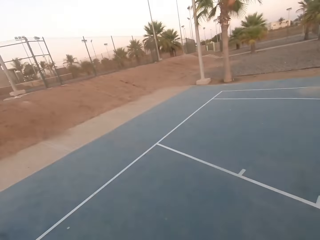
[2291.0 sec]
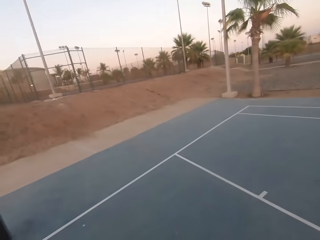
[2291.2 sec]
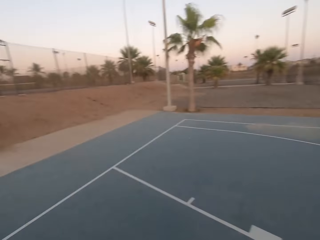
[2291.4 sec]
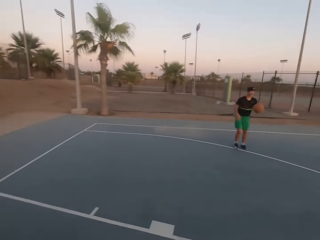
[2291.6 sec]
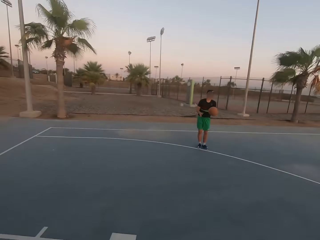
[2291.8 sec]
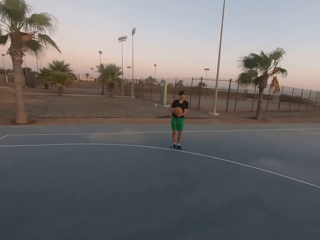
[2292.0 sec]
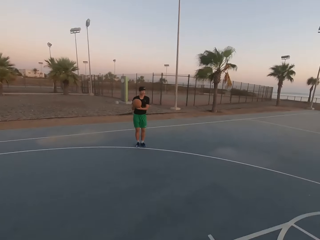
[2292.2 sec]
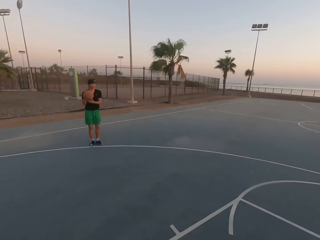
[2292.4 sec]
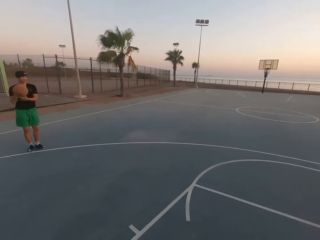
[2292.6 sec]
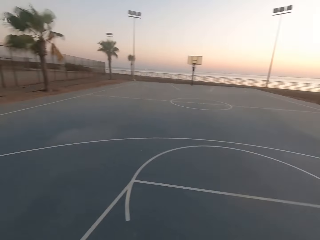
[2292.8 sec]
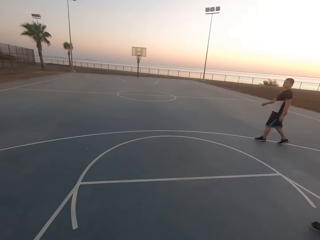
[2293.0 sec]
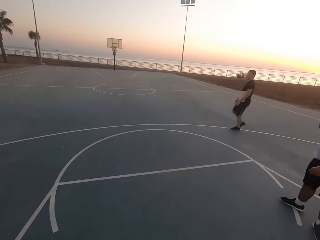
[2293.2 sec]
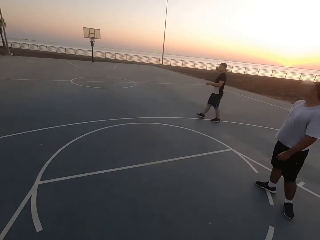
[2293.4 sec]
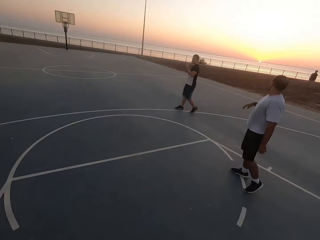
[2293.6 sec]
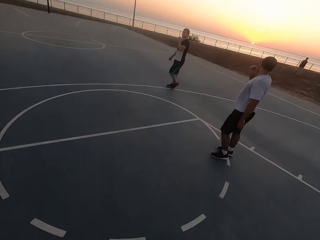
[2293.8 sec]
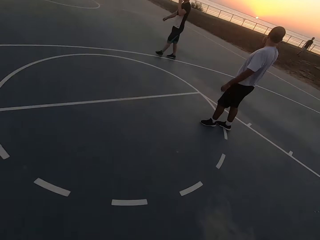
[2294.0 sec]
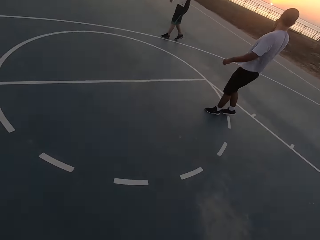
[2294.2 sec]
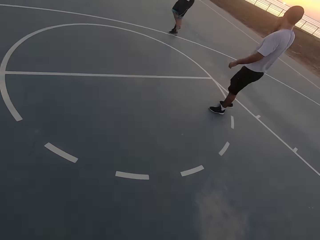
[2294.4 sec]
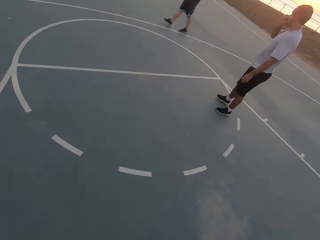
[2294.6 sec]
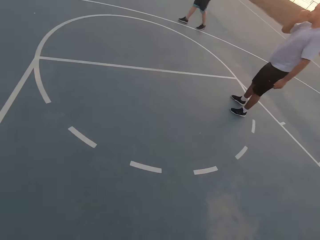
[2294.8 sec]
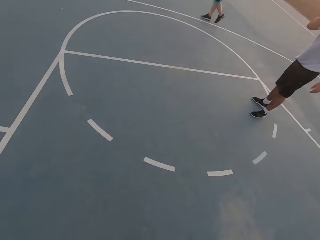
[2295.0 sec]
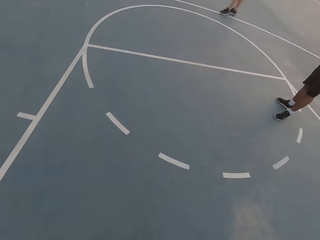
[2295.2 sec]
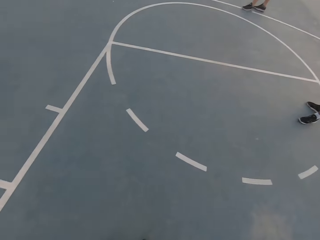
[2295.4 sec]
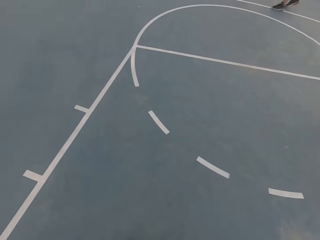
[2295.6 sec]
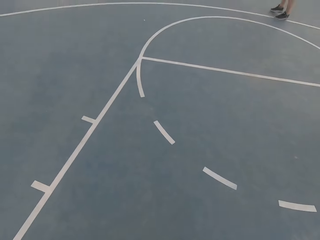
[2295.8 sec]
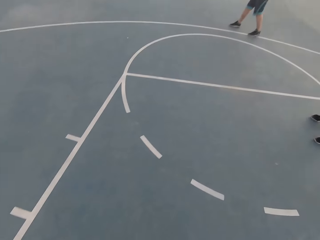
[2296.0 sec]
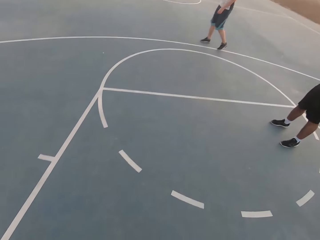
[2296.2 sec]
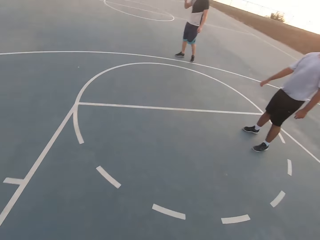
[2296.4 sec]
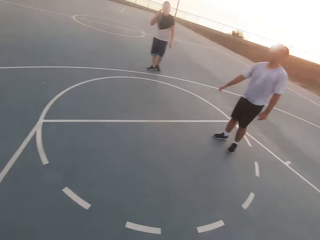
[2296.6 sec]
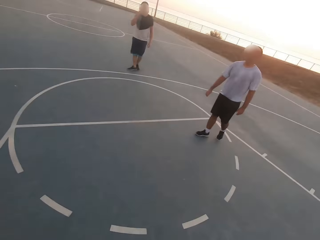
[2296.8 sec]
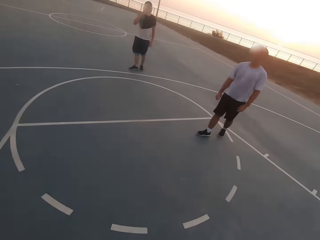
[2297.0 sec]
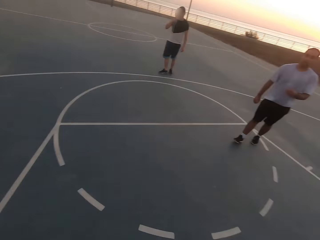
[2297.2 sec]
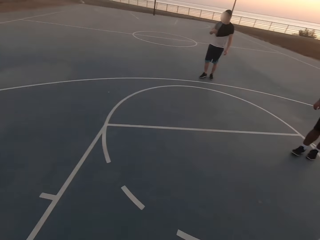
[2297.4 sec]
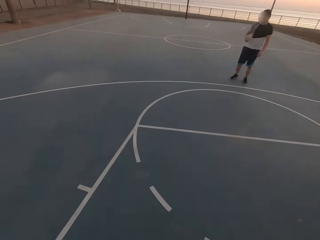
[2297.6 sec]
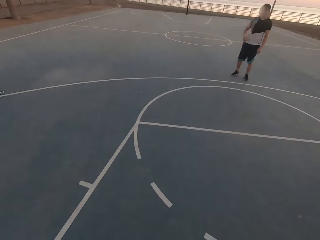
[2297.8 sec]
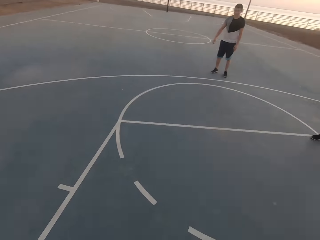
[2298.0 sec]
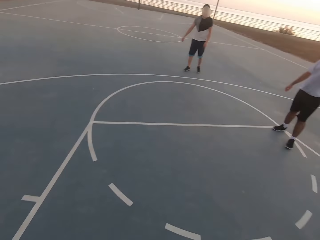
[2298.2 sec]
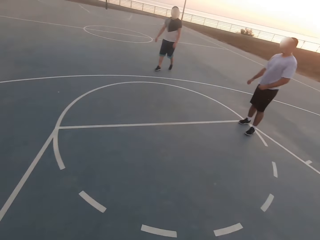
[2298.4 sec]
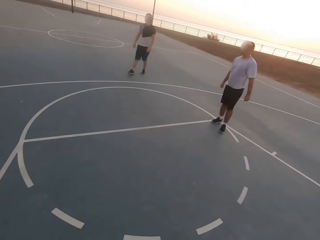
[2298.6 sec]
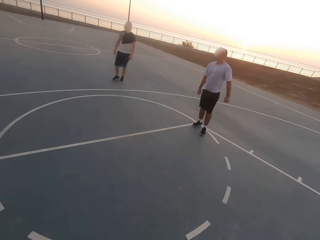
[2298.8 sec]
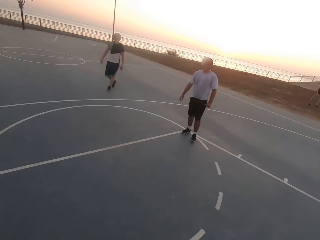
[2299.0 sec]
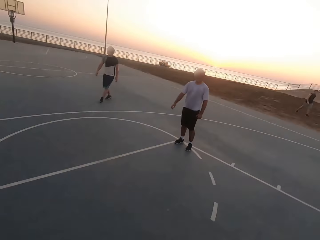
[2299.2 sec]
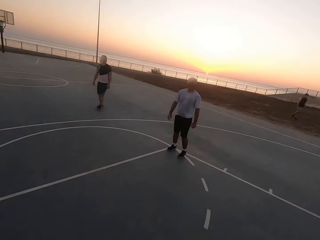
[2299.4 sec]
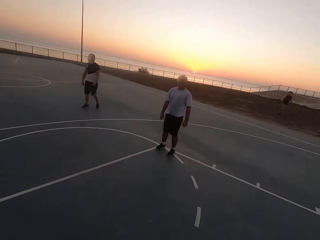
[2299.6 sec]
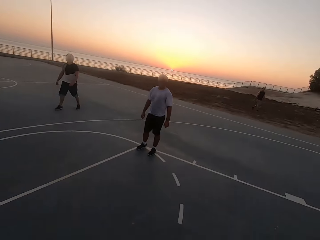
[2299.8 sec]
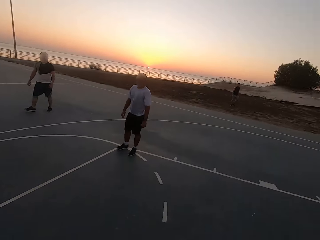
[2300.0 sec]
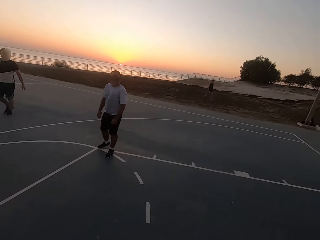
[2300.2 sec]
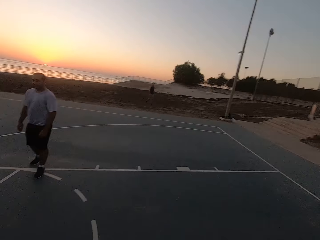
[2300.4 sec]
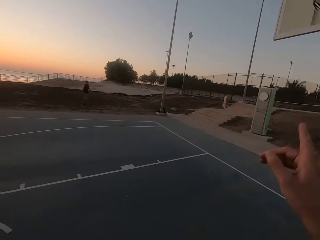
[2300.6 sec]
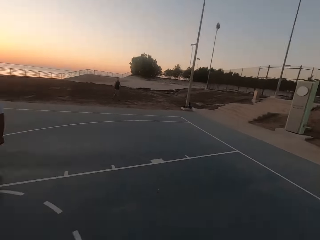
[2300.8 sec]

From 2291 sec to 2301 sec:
The camera wearer looks around. A man walks.

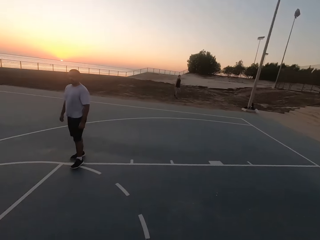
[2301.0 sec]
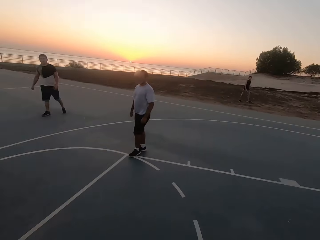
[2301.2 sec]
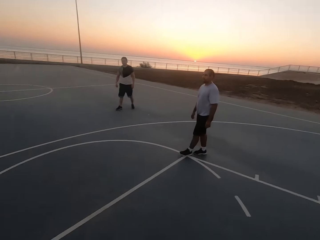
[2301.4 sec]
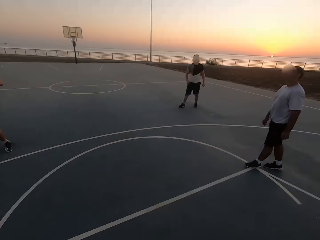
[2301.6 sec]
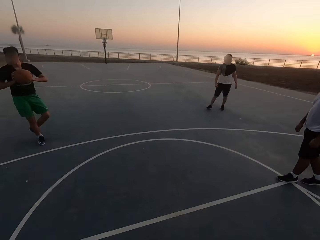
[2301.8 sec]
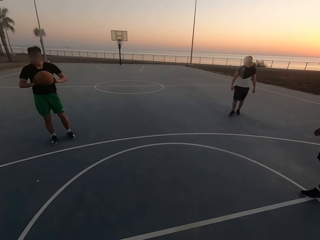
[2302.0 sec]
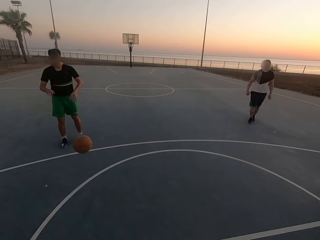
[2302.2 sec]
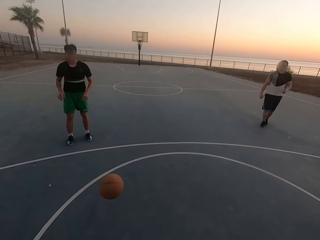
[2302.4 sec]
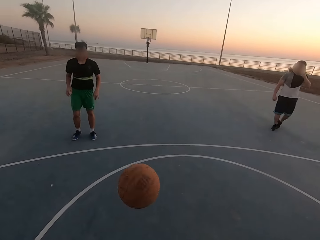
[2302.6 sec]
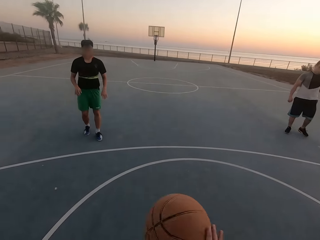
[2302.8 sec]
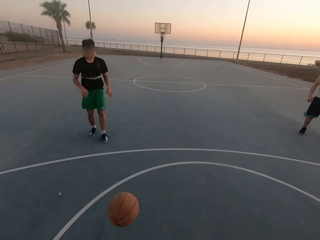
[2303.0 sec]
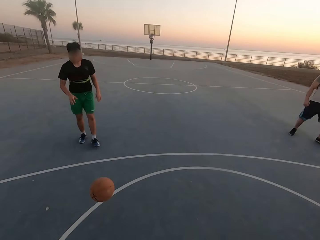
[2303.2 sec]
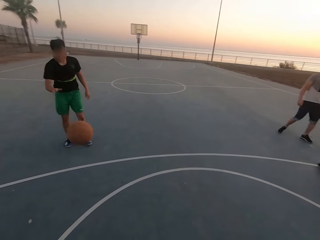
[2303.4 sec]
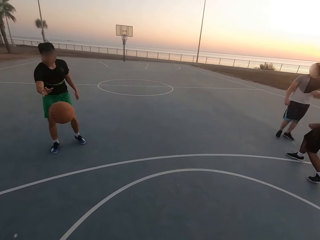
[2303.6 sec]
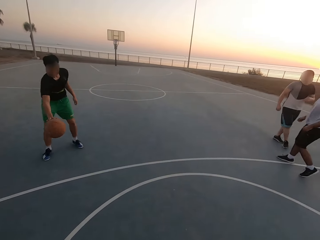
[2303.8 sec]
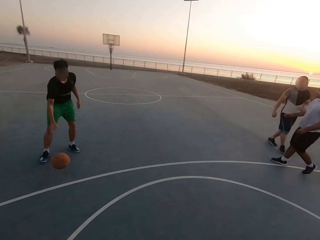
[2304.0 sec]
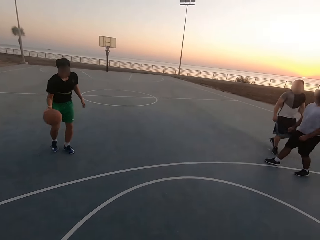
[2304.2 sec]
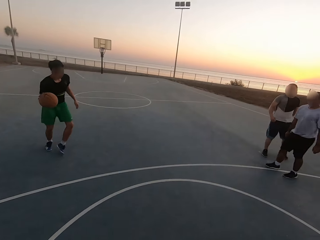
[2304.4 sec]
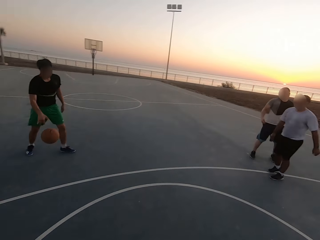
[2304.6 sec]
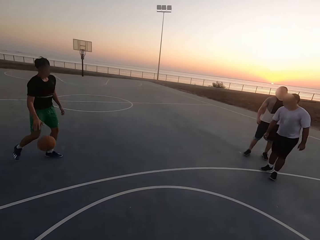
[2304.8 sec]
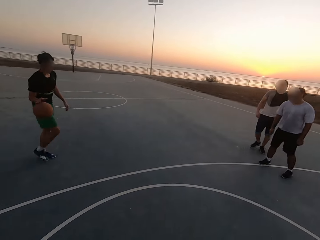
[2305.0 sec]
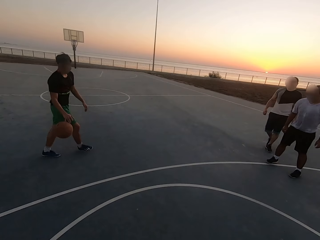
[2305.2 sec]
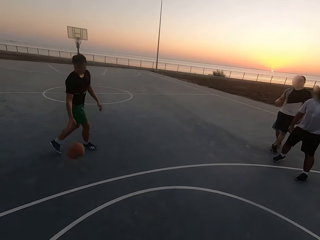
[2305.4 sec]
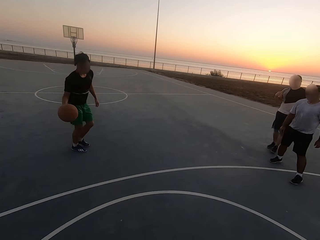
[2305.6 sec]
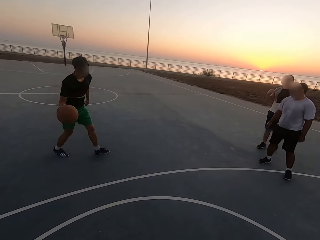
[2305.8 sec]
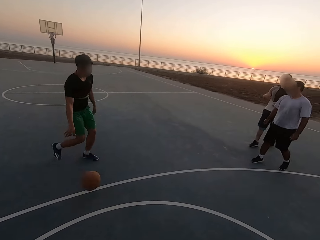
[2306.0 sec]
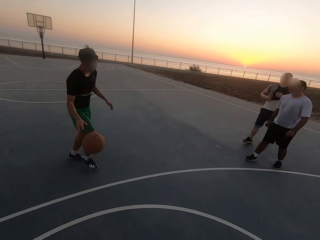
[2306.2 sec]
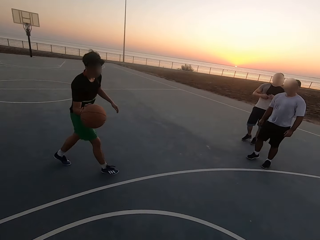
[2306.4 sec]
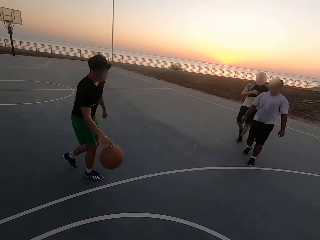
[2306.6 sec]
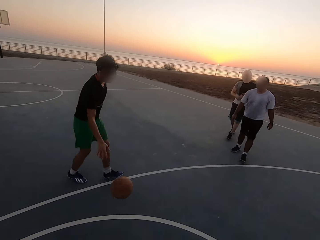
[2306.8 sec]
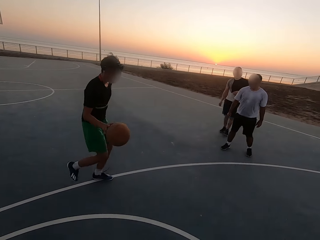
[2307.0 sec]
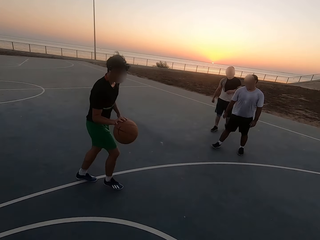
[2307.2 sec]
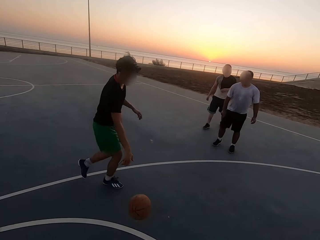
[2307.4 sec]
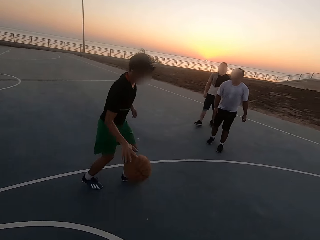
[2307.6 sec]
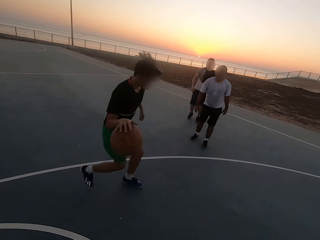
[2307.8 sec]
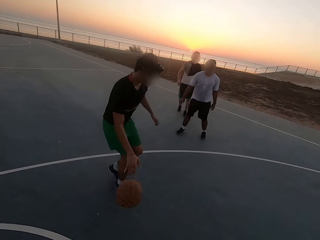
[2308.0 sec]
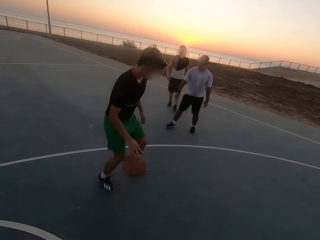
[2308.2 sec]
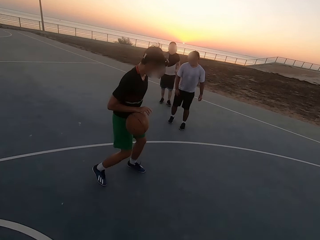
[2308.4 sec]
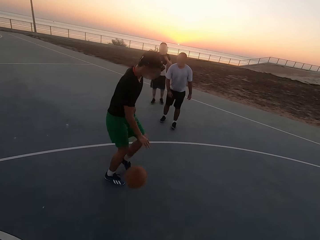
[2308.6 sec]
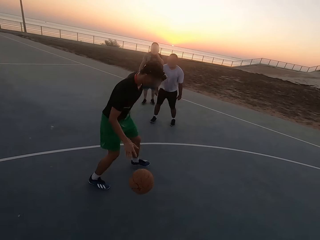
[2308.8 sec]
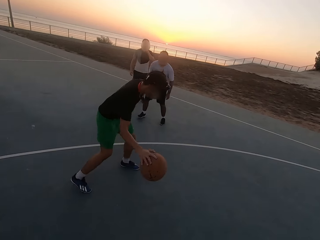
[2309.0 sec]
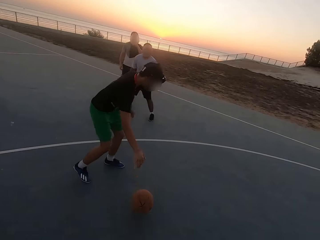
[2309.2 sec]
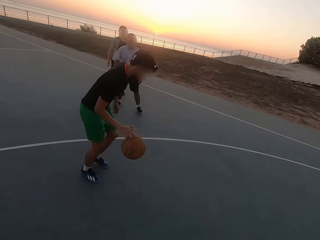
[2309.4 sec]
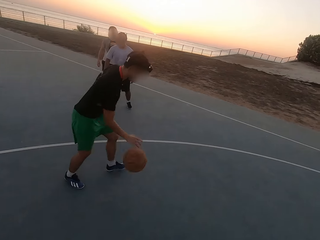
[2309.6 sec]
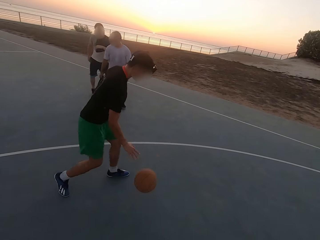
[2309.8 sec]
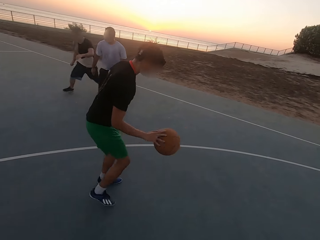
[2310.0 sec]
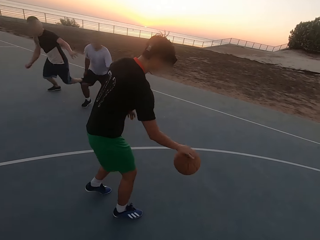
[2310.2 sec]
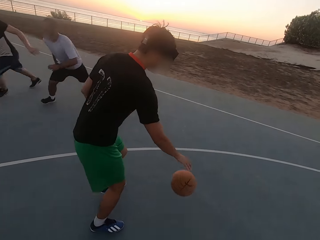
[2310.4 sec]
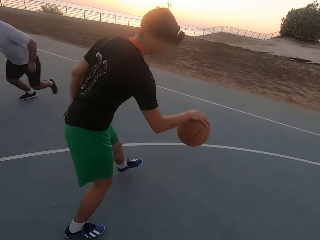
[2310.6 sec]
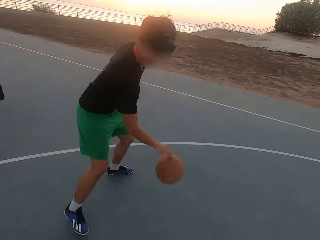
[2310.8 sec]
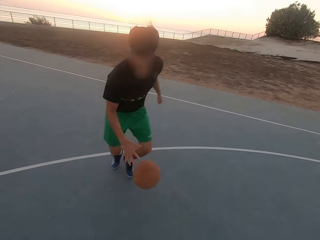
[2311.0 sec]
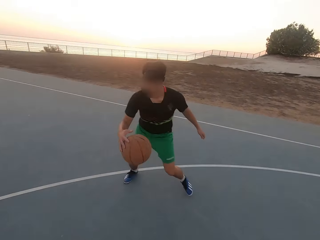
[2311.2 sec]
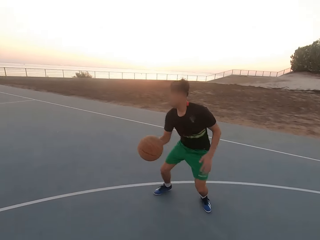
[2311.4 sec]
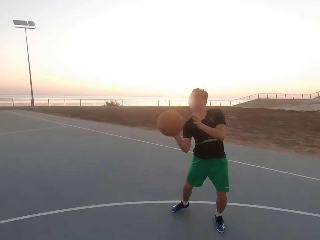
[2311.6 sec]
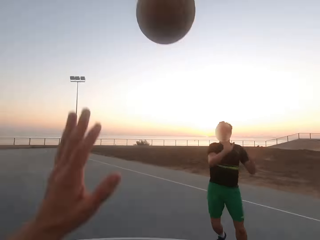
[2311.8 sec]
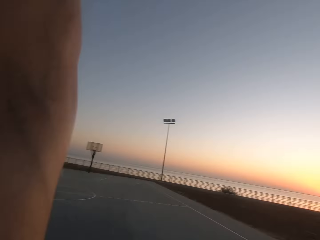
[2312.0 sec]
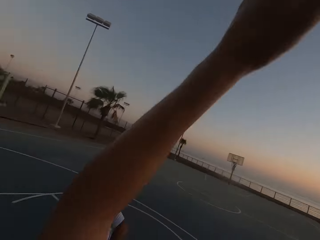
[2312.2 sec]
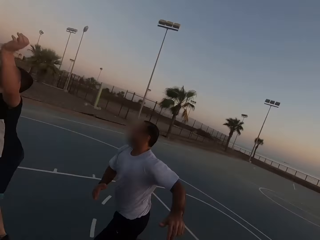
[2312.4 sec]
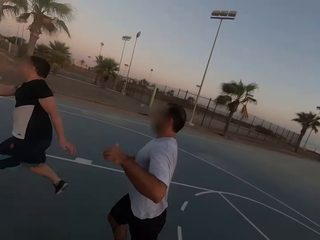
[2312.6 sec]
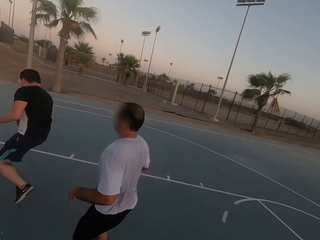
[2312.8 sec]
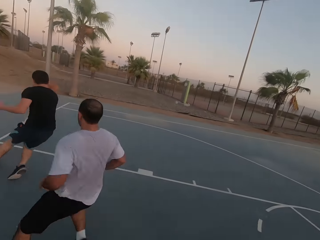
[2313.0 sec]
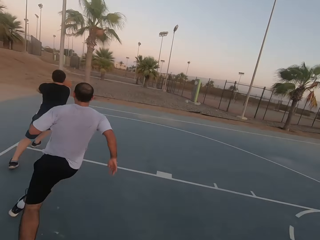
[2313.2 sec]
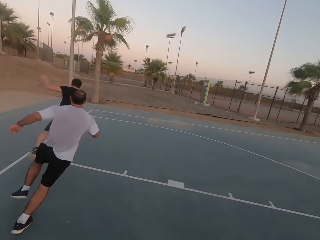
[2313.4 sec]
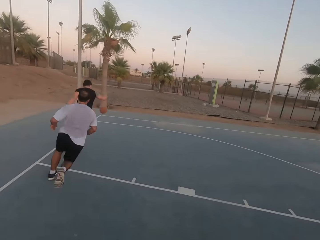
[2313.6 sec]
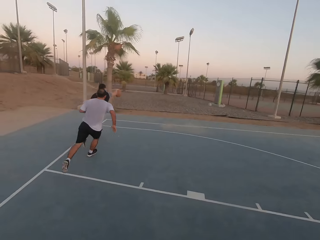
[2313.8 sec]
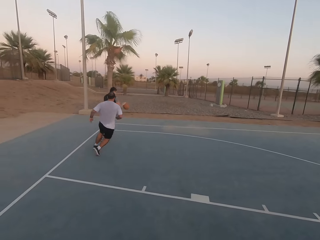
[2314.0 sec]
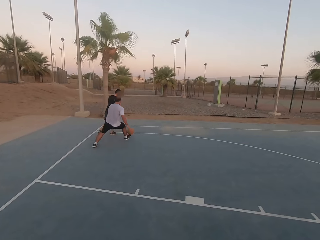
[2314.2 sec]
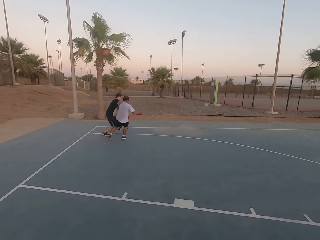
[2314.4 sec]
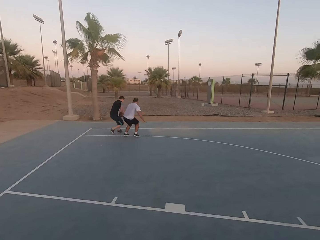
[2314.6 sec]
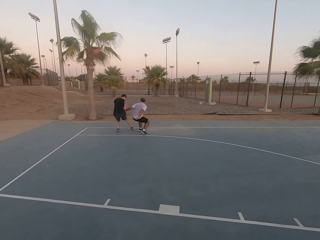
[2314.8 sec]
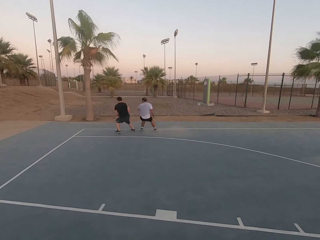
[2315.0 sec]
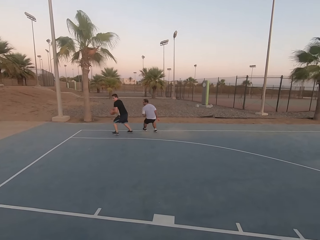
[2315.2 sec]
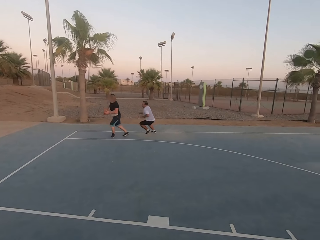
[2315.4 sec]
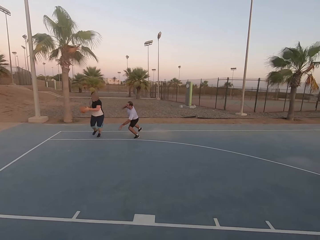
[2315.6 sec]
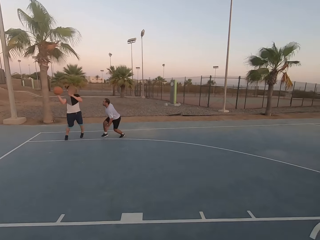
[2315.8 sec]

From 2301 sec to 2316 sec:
A man throws the ball to the camera wearer. The camera wearer throws the ball to the man. The man dribbles the ball. Another man runs. A third man runs. The first man throws the ball to the second man. The second man dribbles the ball. The third man shields. Another man runs.
